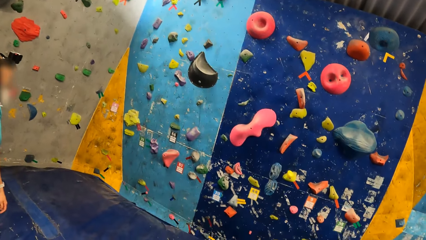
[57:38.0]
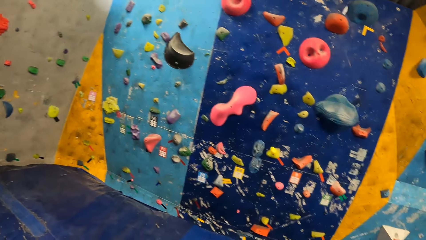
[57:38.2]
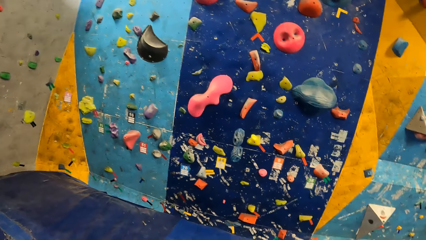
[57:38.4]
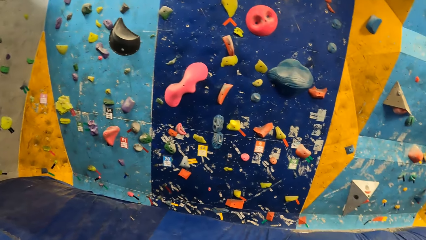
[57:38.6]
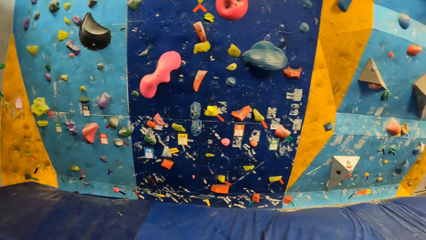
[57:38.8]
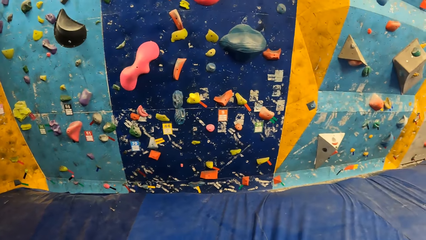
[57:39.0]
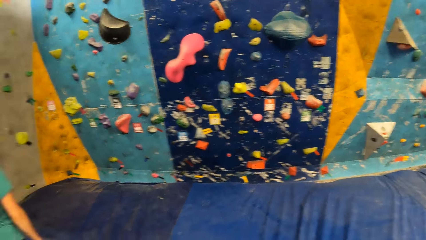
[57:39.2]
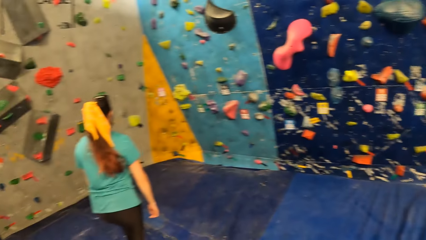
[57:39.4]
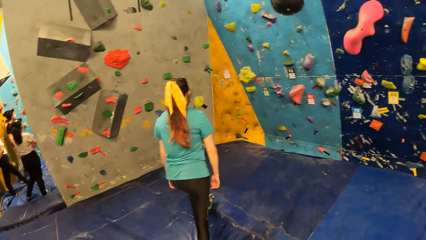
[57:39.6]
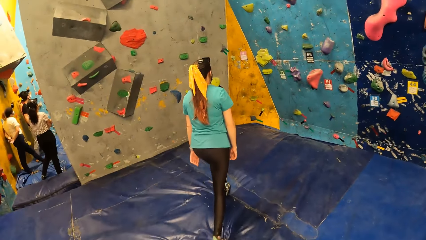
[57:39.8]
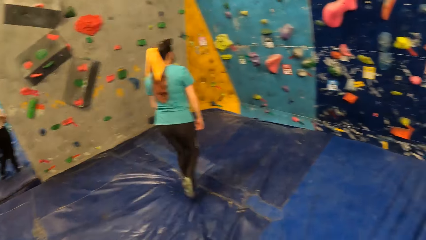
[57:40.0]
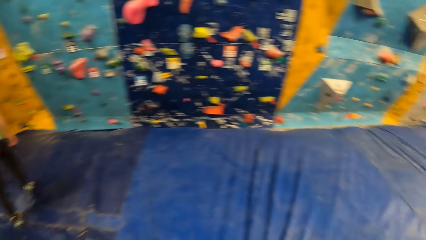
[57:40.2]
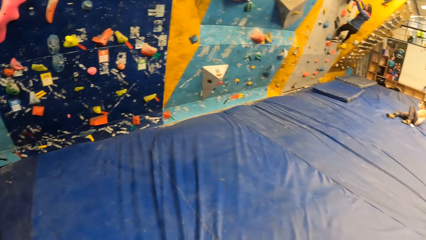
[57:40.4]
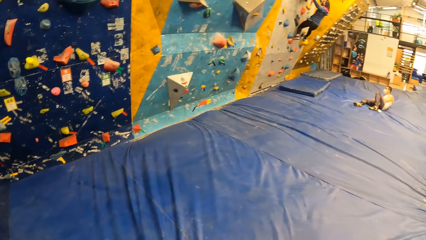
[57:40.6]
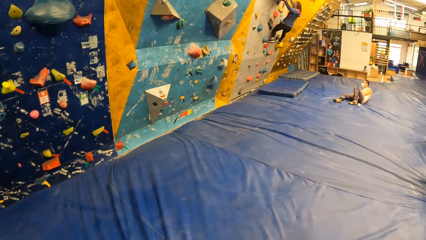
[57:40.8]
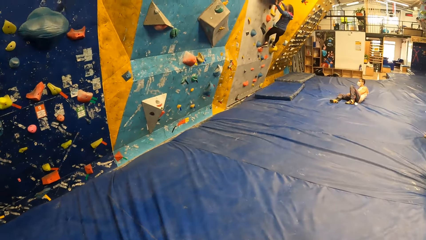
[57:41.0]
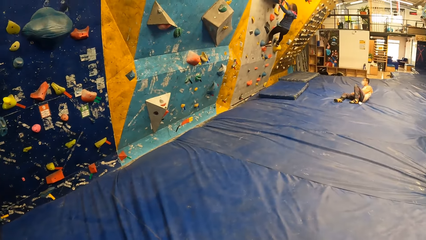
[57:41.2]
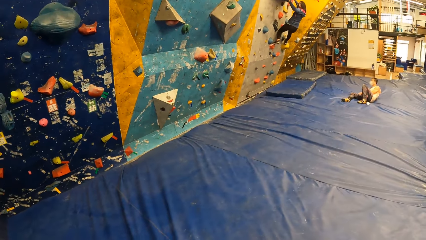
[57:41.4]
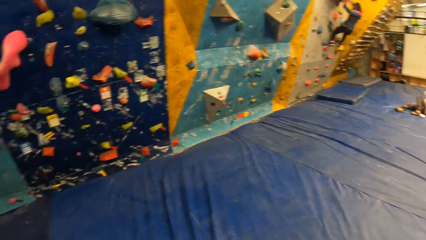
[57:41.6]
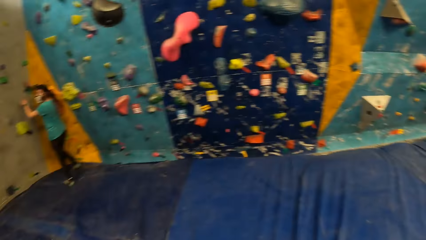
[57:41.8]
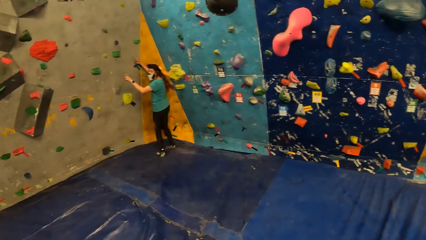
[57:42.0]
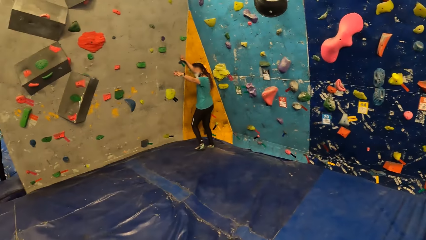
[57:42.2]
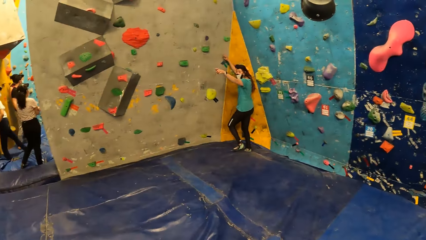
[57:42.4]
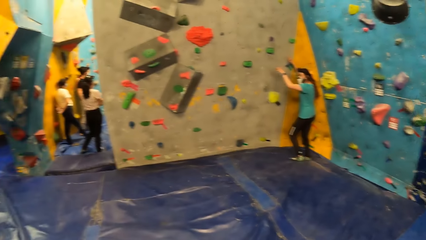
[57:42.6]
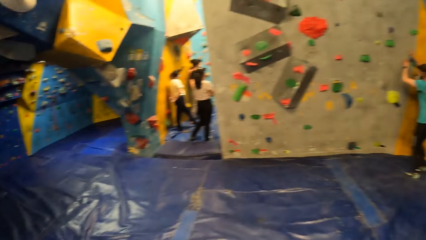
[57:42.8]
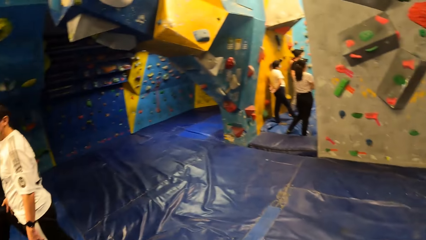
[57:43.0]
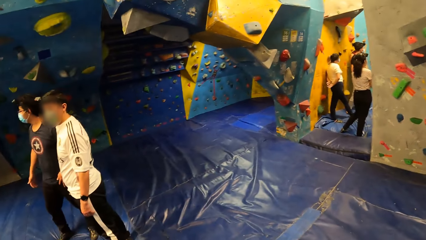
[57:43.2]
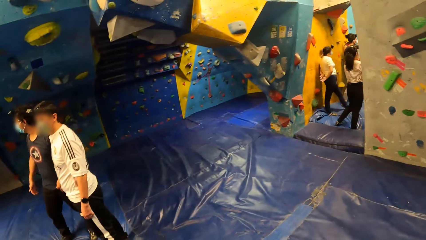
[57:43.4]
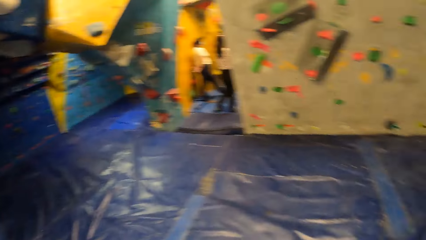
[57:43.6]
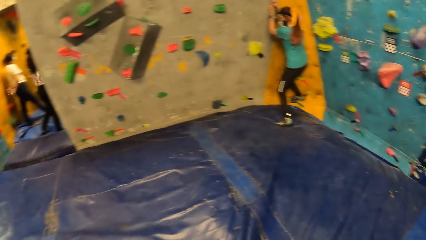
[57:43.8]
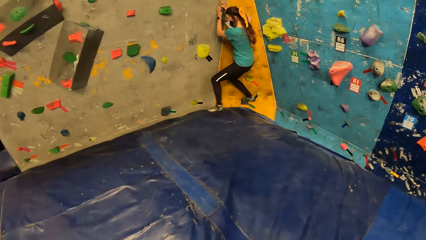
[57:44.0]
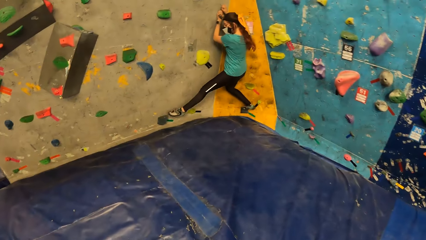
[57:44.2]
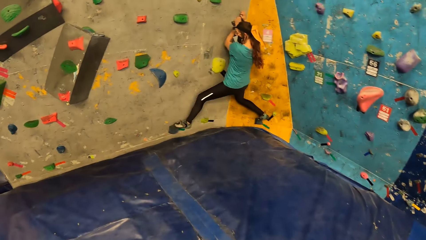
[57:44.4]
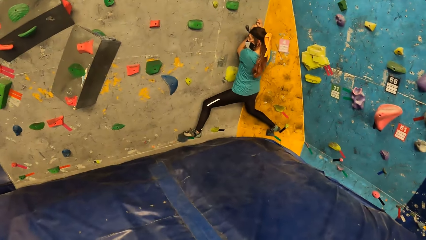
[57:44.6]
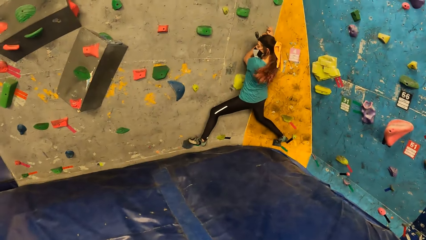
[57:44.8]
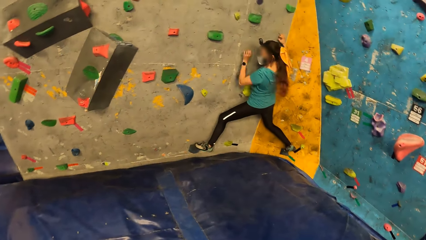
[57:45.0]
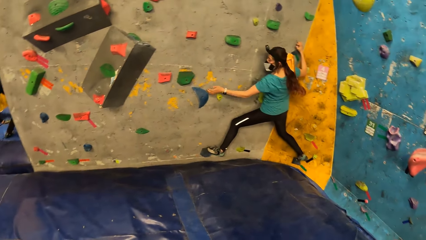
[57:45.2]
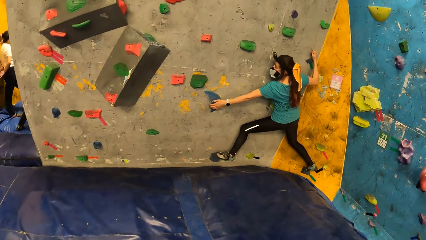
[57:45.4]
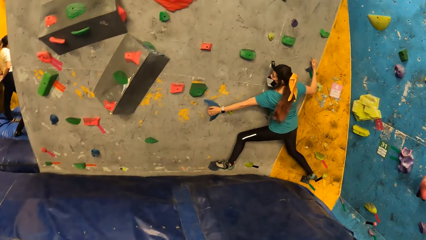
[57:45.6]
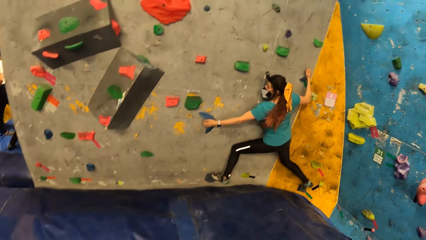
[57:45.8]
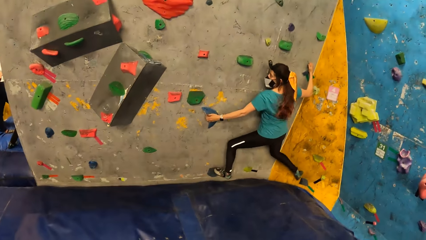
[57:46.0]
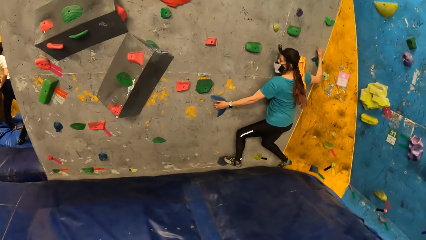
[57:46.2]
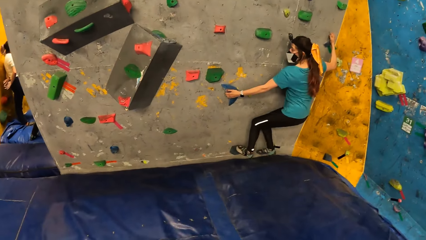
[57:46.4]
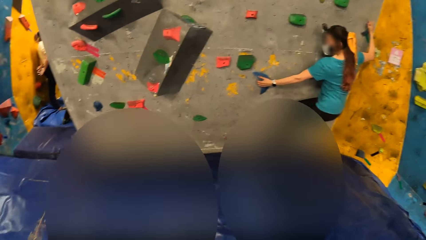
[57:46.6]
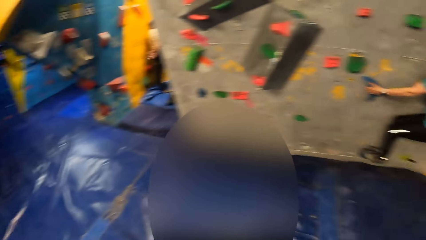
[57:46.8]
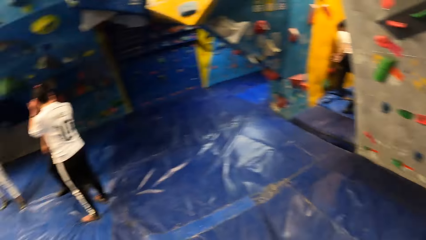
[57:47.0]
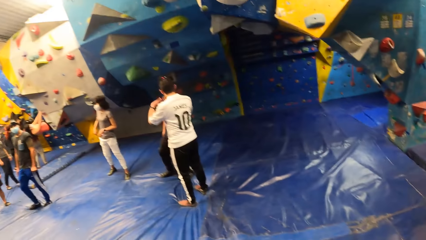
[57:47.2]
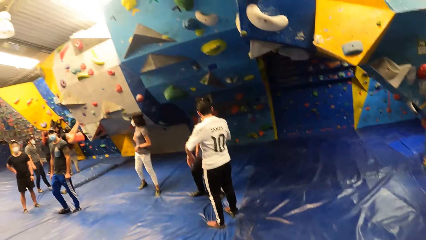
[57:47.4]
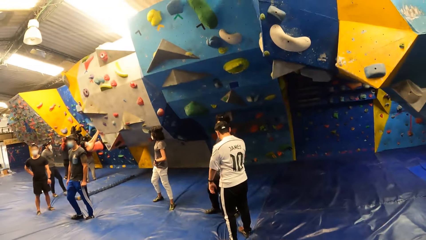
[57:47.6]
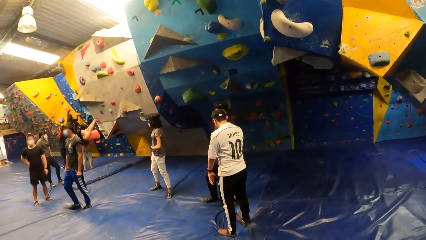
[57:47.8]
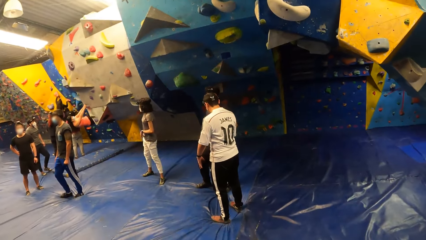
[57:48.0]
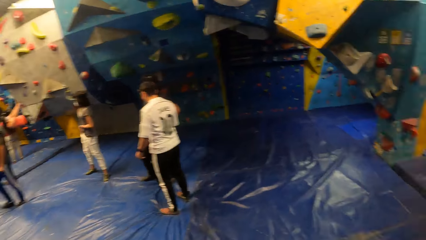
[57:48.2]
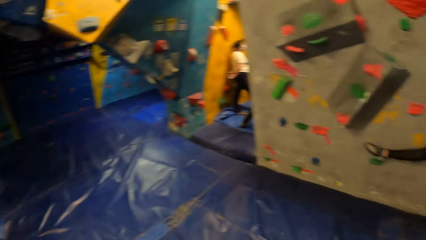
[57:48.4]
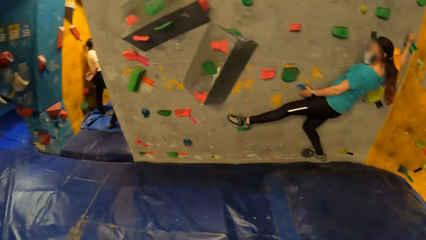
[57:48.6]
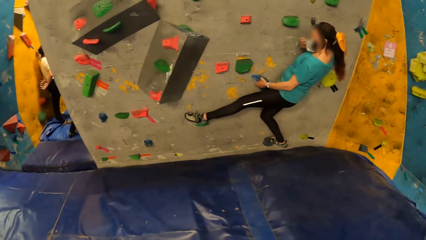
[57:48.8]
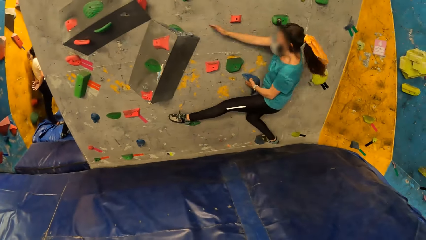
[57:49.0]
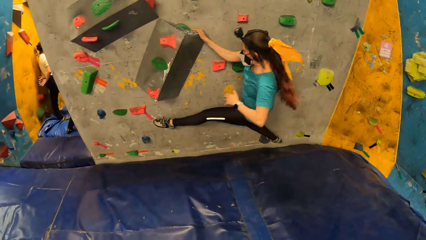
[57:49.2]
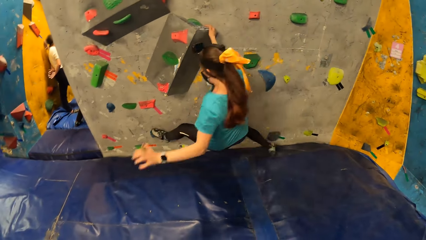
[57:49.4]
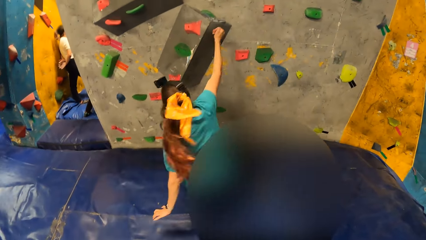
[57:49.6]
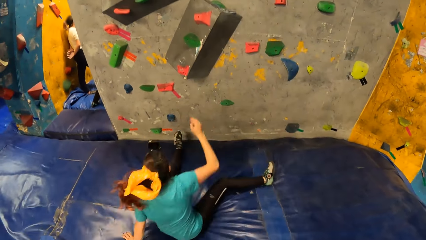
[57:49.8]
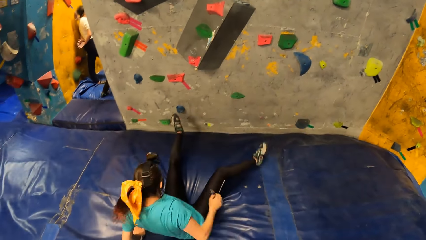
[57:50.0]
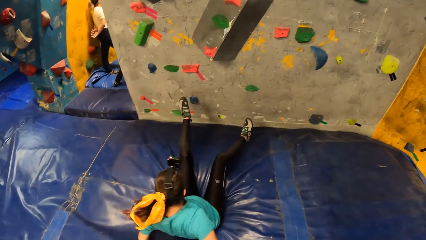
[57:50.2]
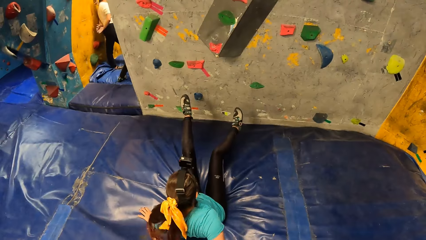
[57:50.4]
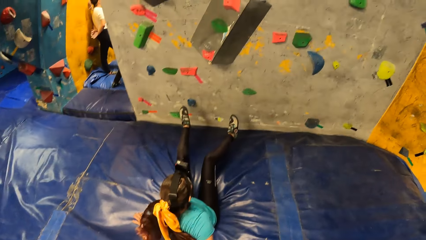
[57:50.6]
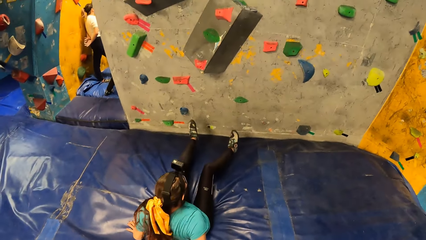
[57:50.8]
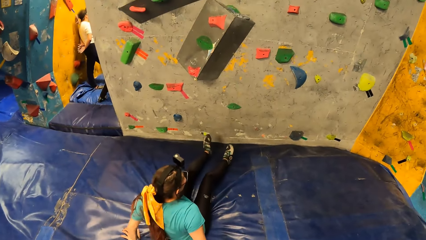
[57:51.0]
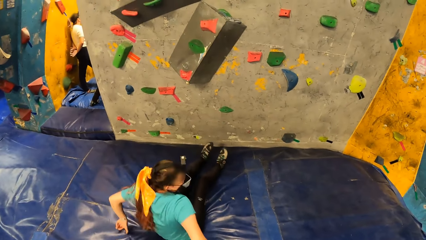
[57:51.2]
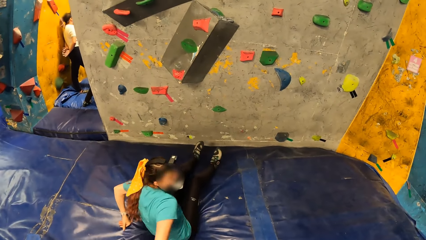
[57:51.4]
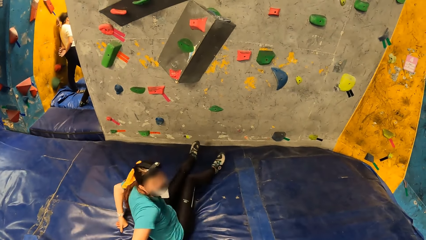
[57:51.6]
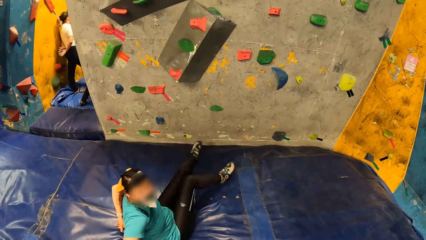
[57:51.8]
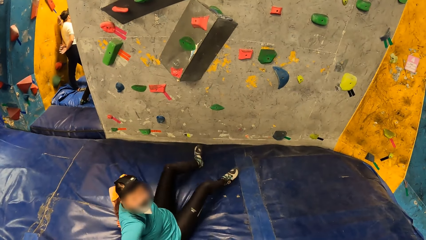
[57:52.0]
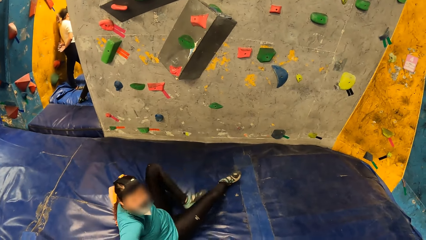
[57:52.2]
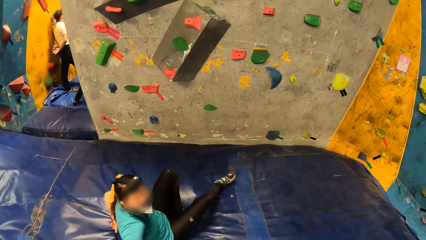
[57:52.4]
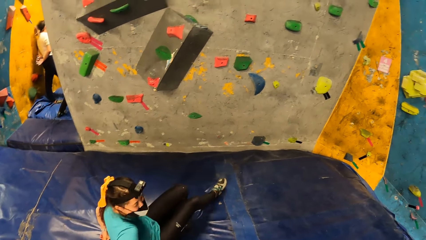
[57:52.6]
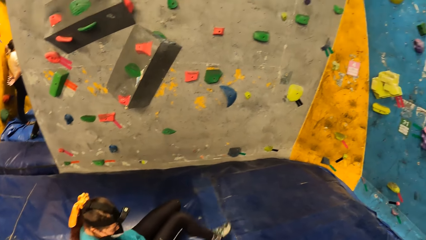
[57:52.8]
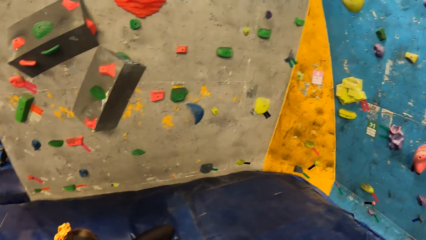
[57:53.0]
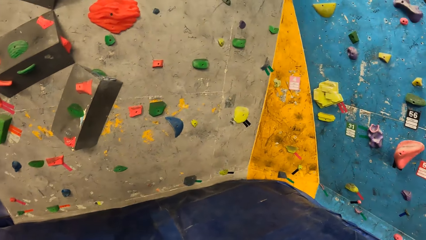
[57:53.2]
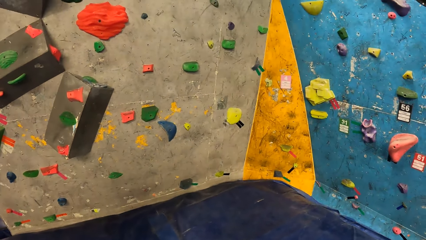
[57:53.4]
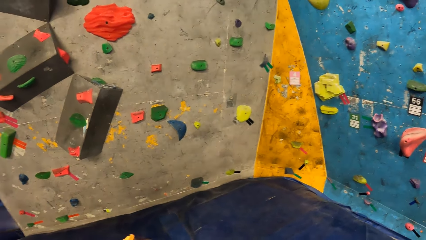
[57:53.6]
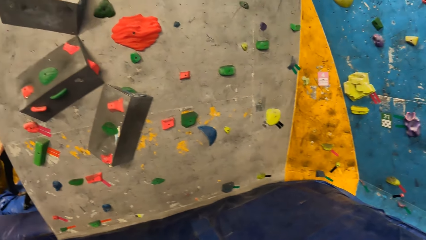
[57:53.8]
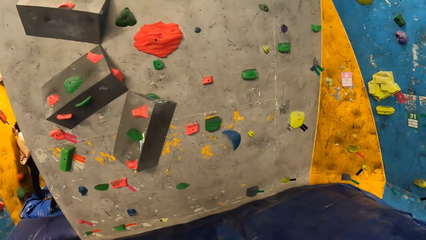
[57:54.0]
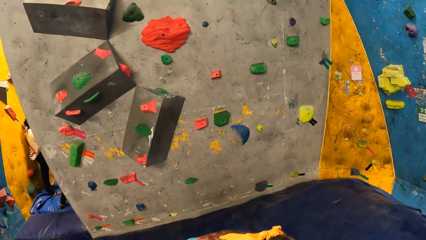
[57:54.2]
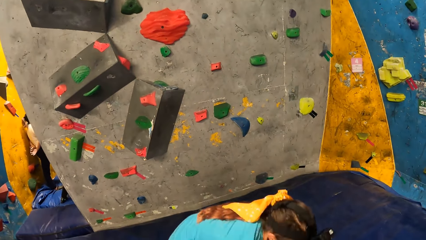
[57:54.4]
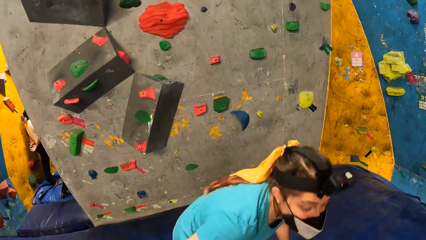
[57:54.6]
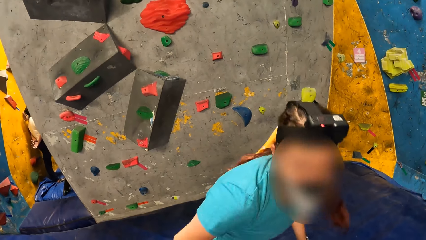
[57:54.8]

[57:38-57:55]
A woman walks towards the wall. The woman climbs the wall. The woman falls down from the wall.
